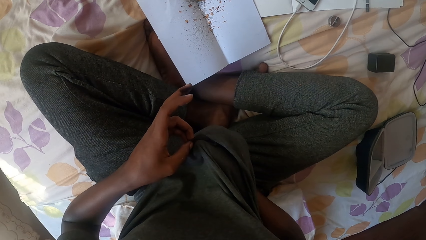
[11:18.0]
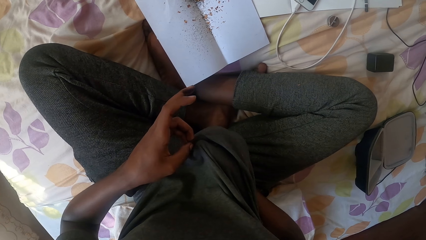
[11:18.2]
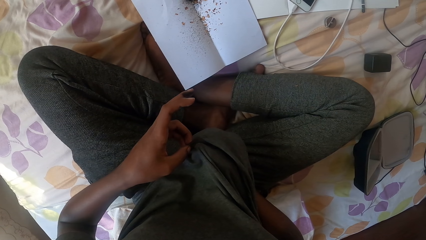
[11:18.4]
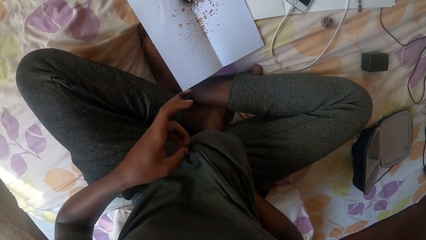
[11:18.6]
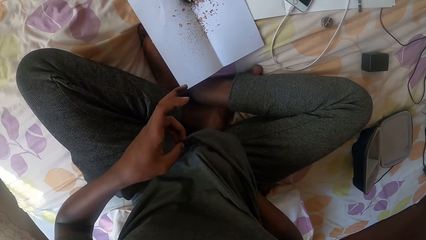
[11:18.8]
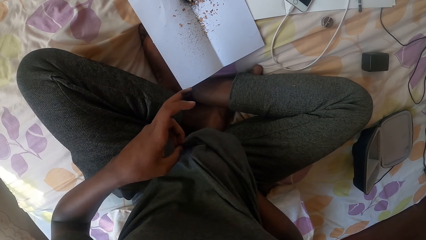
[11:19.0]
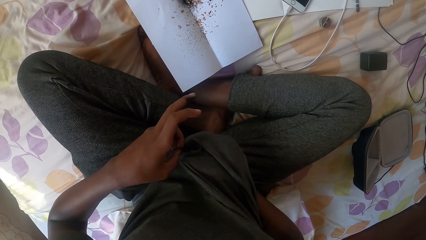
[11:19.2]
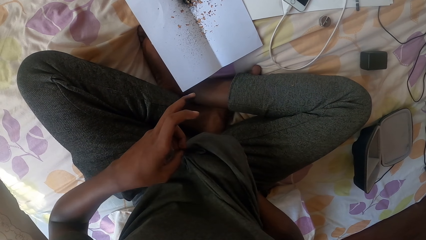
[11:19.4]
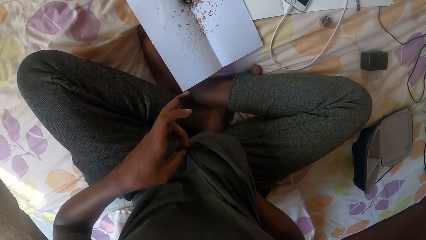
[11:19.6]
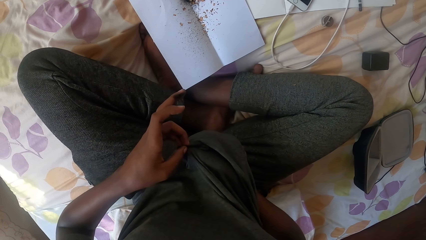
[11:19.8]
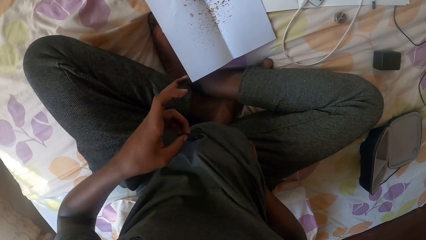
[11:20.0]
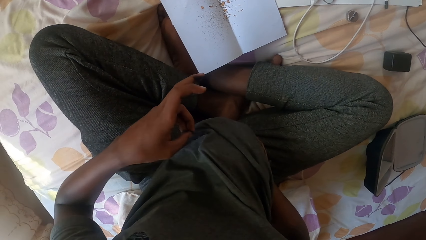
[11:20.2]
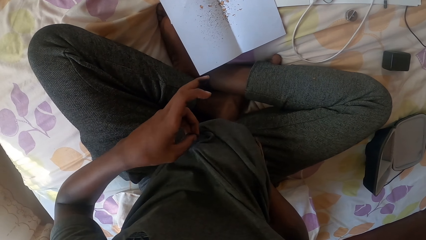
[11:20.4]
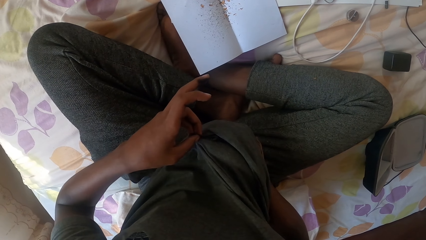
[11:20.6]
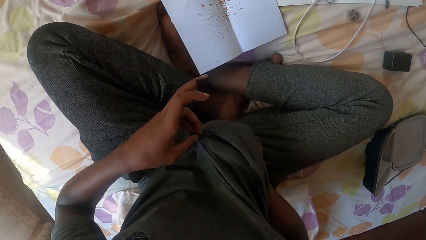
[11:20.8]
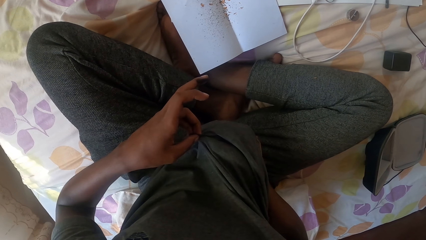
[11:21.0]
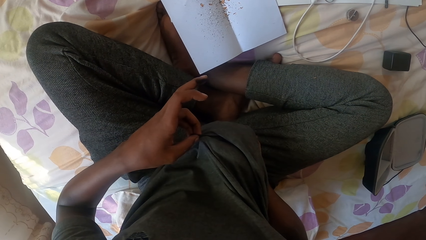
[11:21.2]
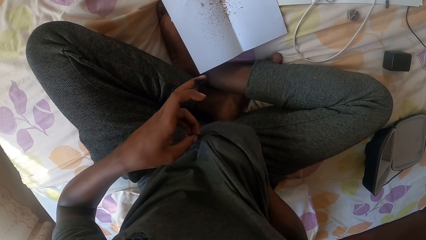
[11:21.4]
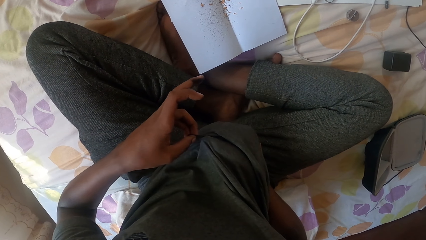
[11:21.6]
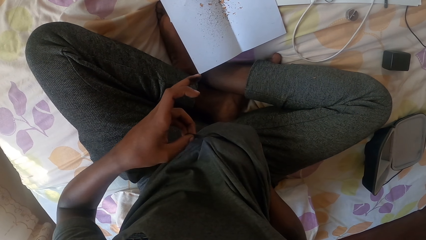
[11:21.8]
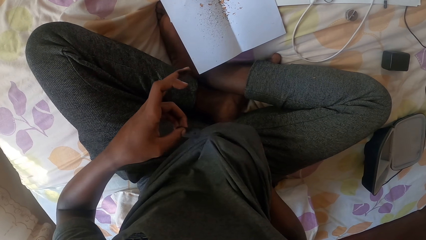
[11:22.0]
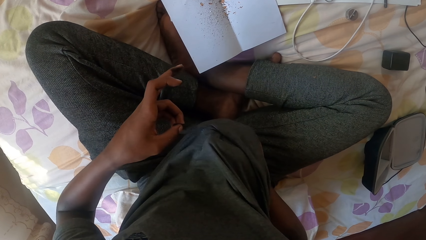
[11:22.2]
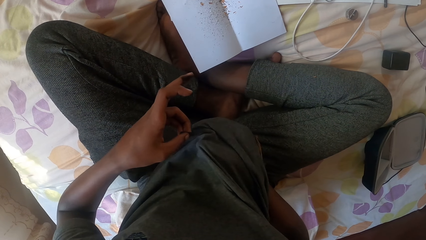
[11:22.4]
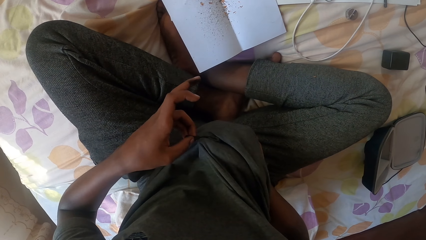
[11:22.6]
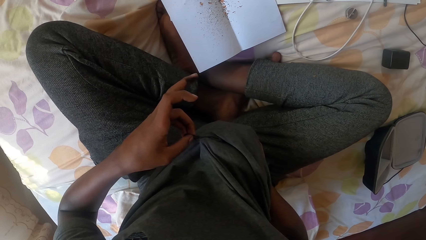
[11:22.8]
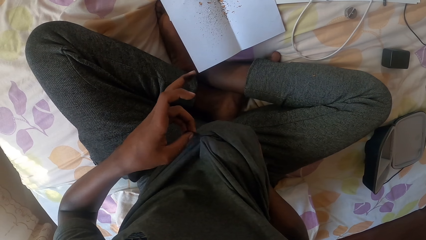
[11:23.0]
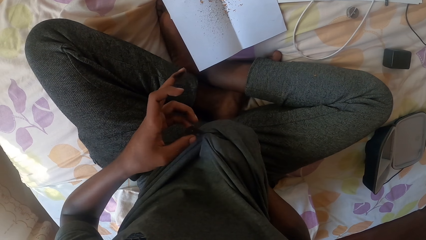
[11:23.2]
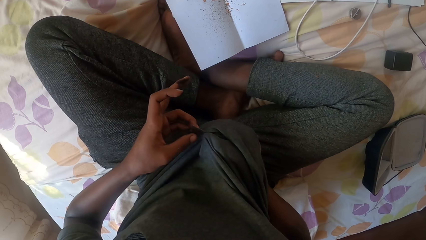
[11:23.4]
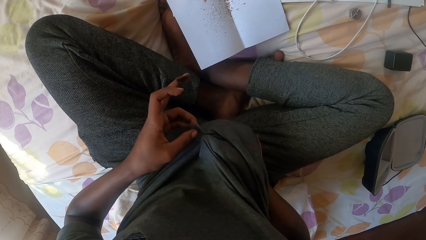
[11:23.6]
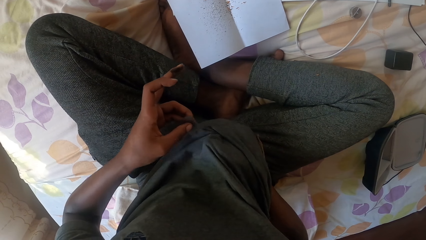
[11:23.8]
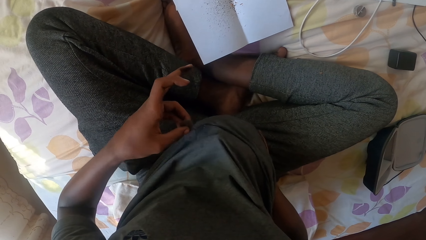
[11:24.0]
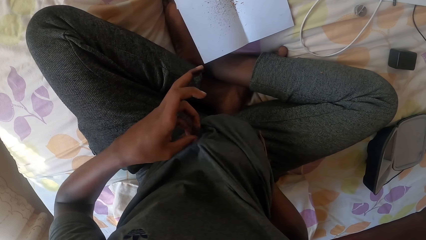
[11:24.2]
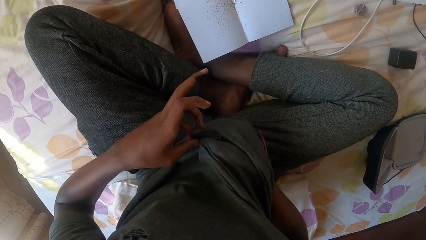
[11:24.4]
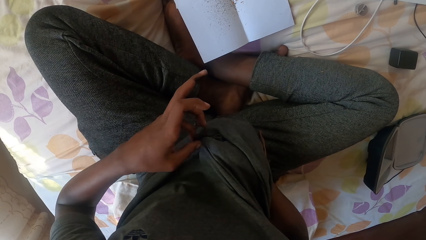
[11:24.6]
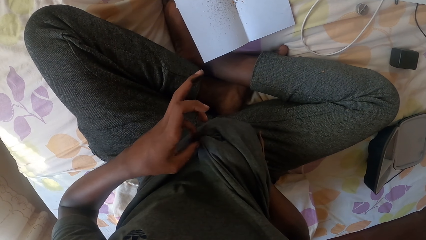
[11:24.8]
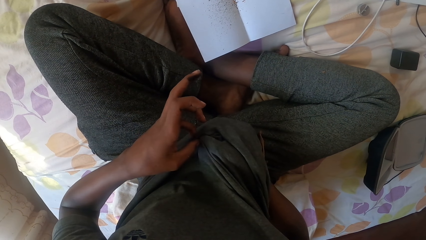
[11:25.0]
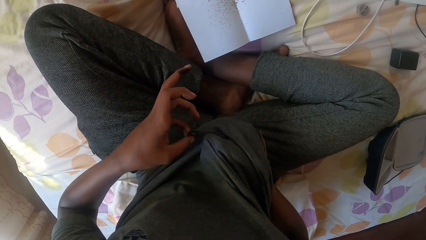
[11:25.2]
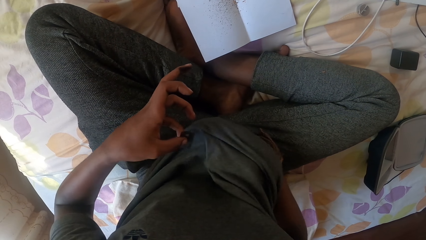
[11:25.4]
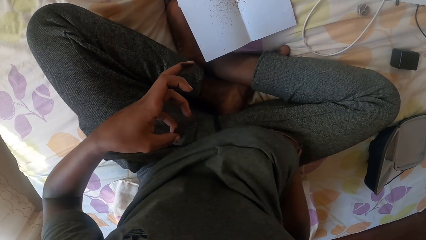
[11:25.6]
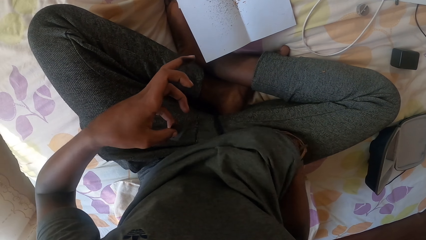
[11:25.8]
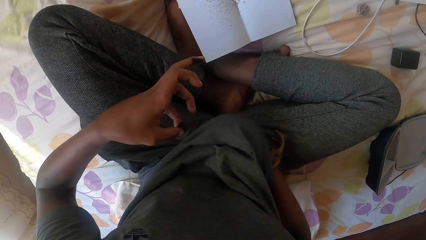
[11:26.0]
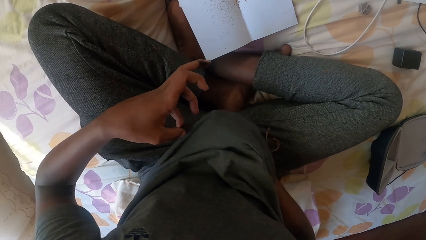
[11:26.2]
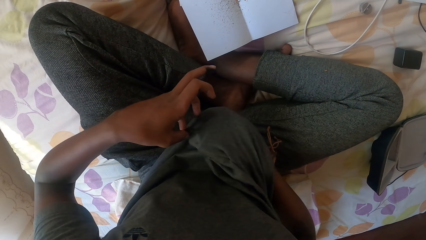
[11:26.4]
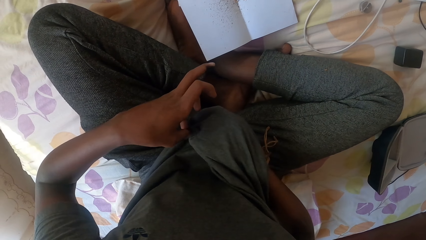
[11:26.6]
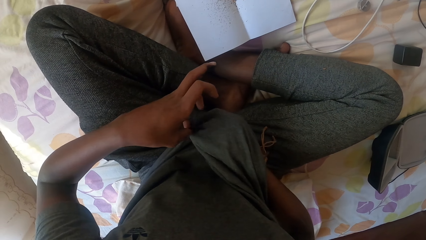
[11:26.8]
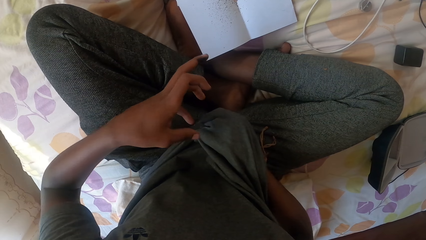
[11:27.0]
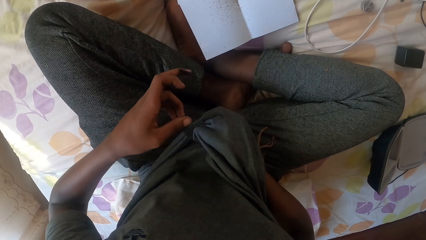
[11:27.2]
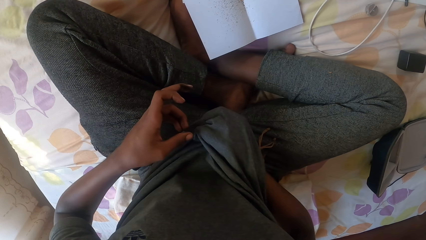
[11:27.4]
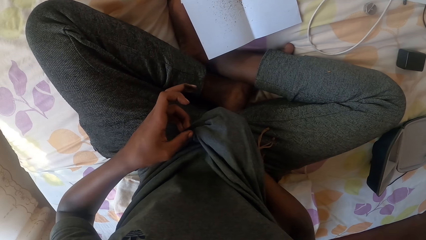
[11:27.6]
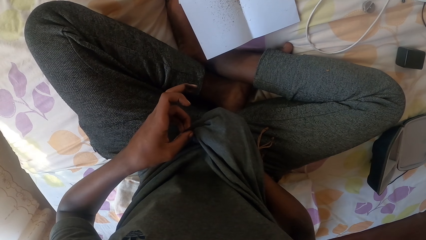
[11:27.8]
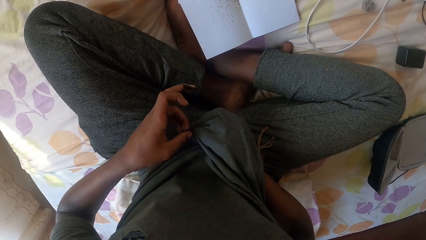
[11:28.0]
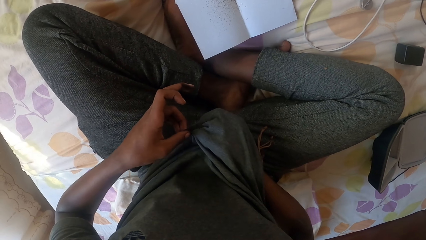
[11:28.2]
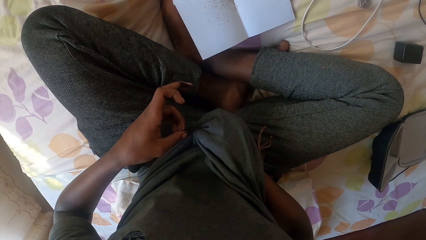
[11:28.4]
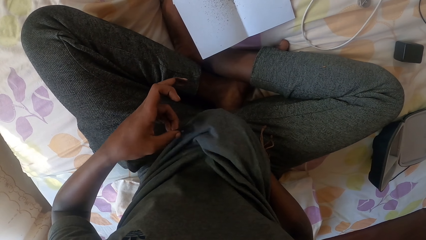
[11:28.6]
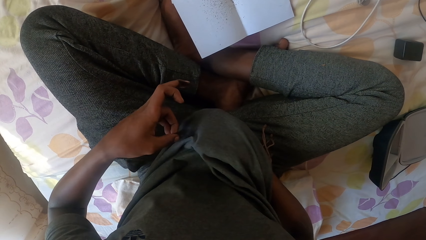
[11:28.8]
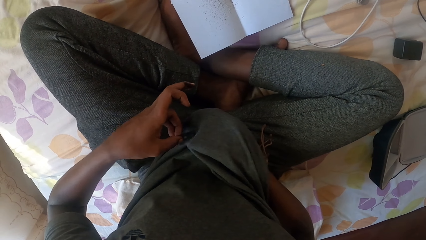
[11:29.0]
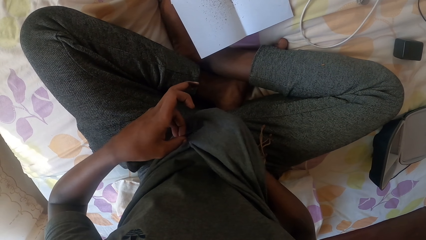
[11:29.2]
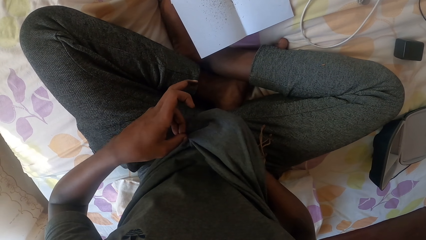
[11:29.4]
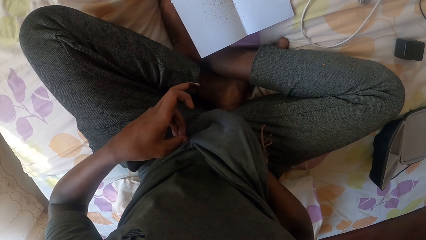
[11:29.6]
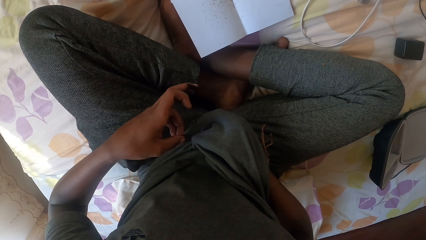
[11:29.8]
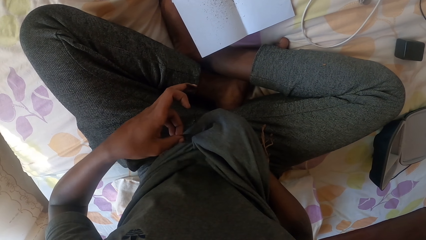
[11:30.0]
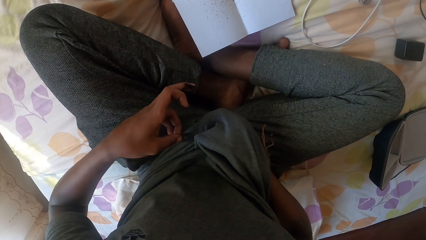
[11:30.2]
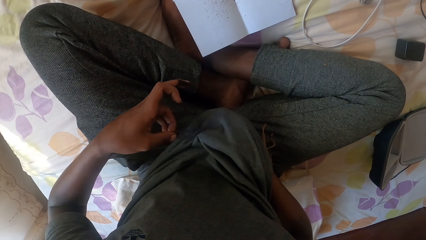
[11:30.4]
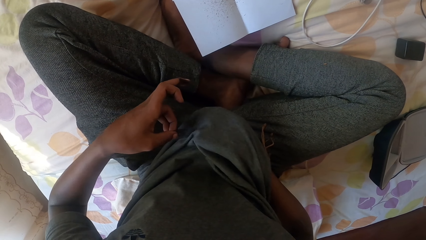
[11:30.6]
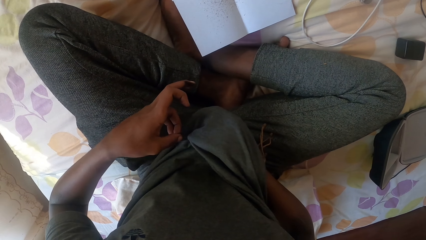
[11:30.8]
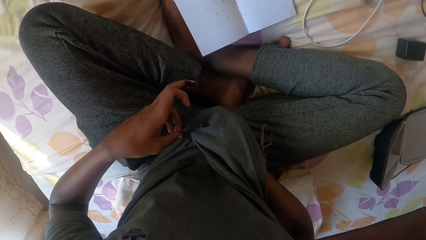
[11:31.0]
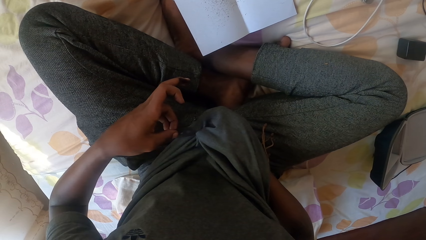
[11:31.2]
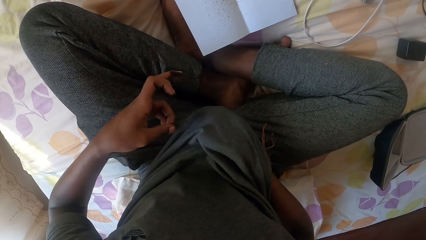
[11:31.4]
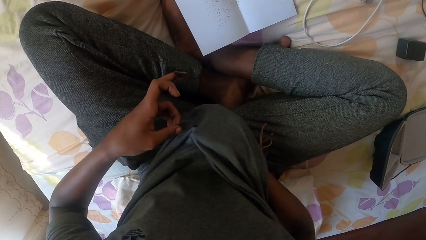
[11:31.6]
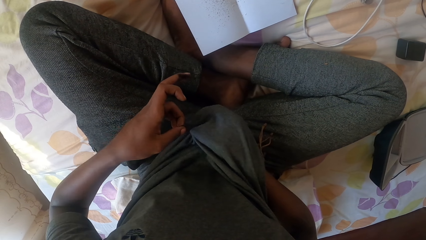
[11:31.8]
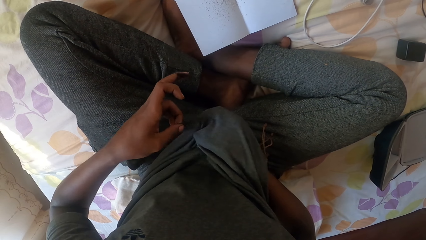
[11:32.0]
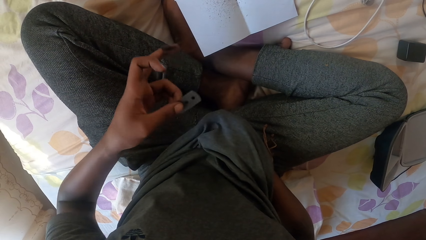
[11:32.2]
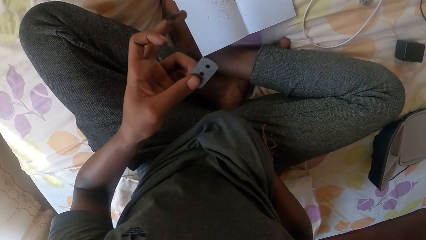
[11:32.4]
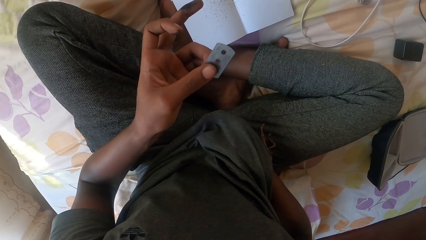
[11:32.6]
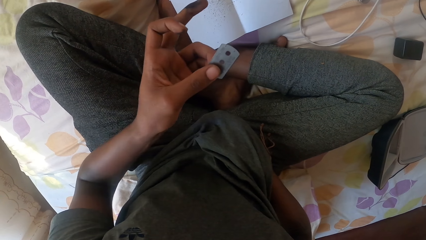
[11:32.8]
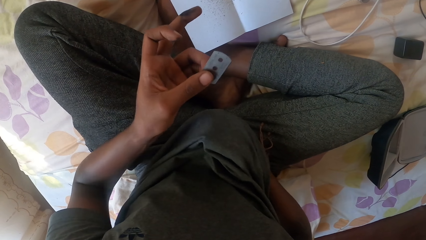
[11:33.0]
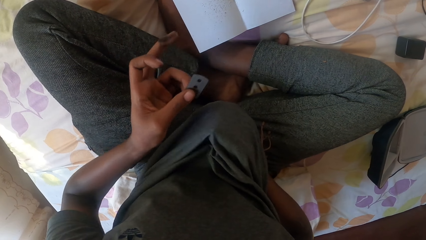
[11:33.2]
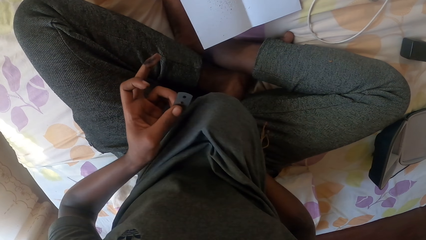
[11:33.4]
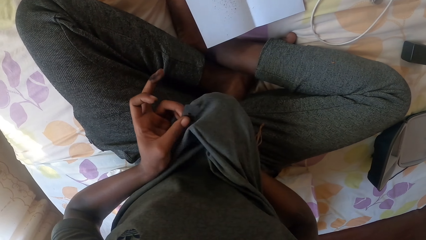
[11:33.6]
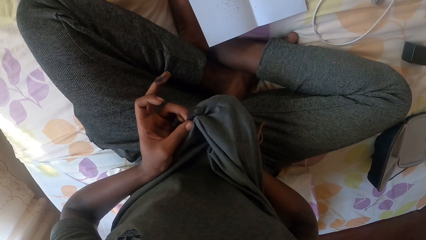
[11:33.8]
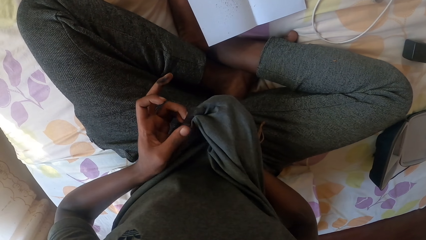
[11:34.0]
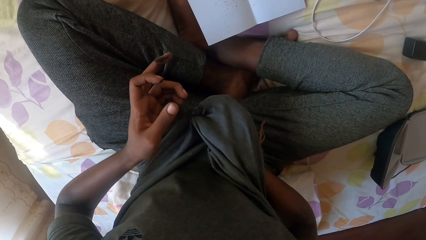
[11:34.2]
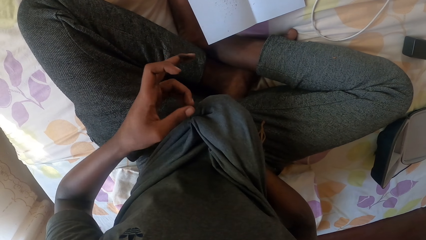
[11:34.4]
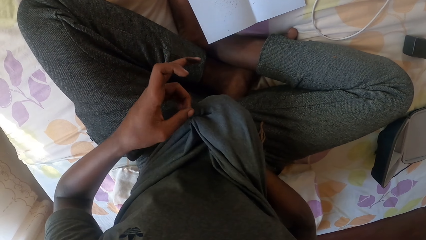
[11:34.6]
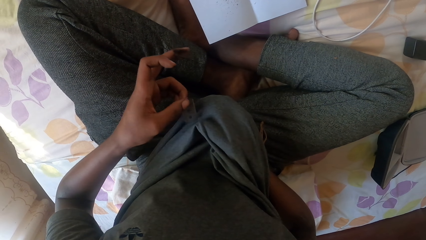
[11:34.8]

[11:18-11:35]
The camera wearer looks at the razor blade.
